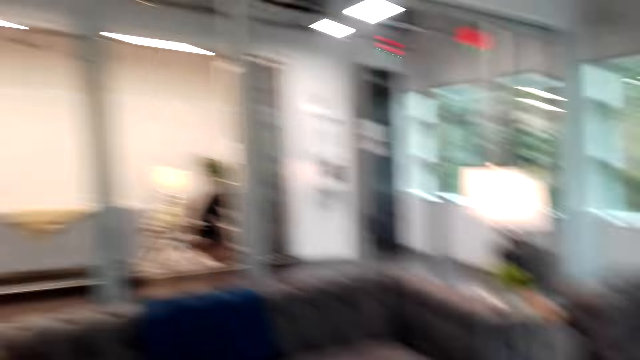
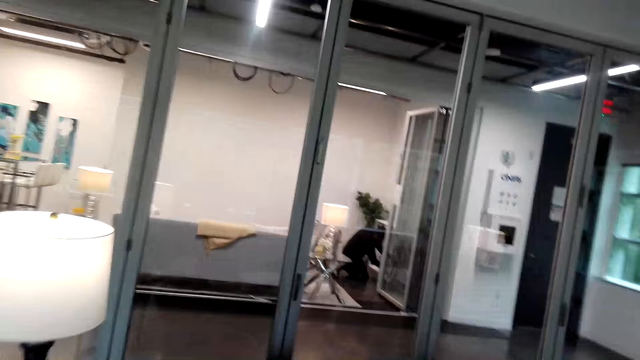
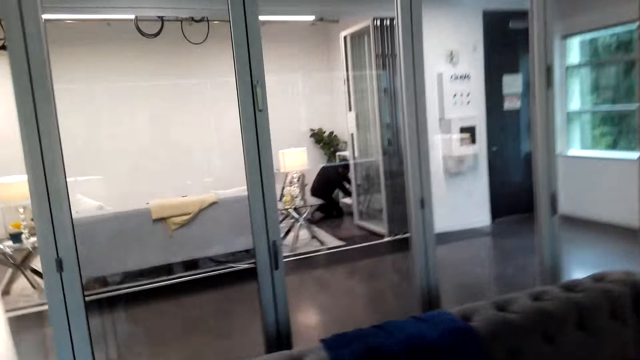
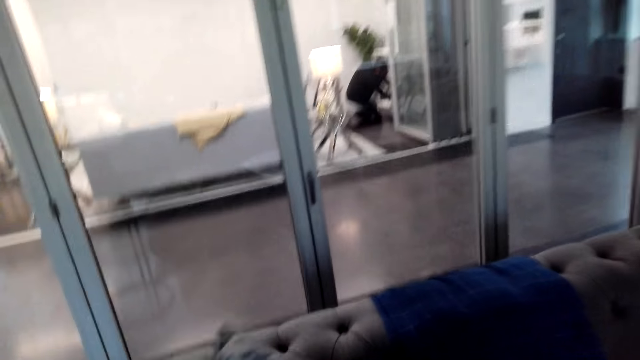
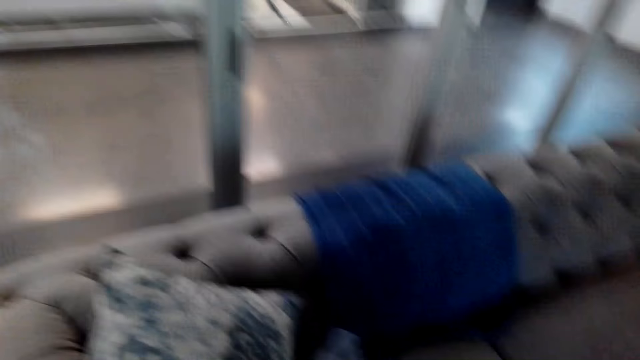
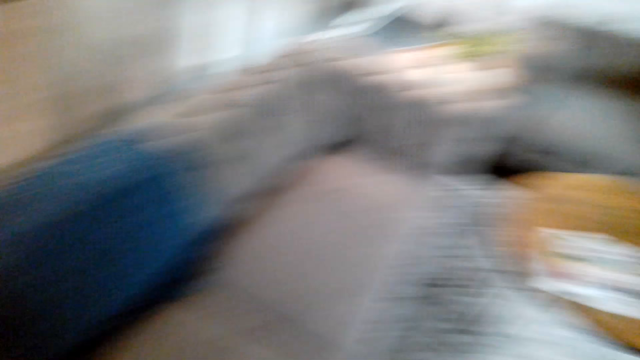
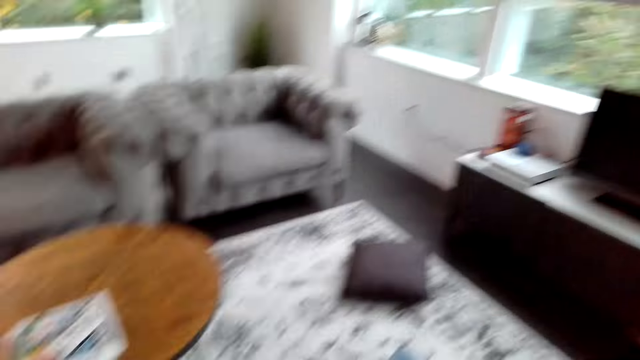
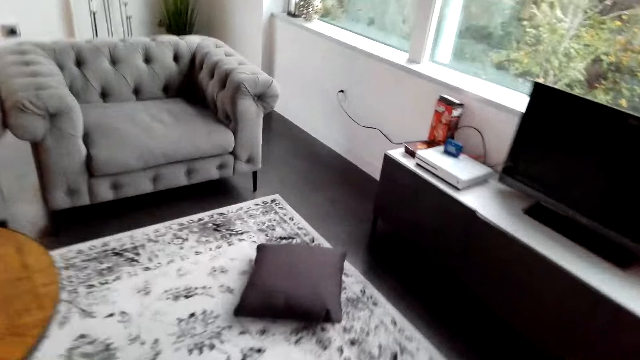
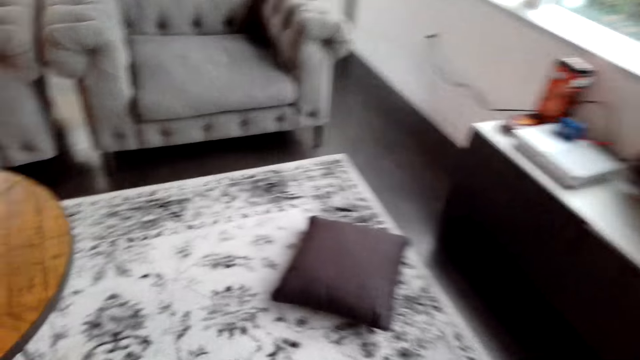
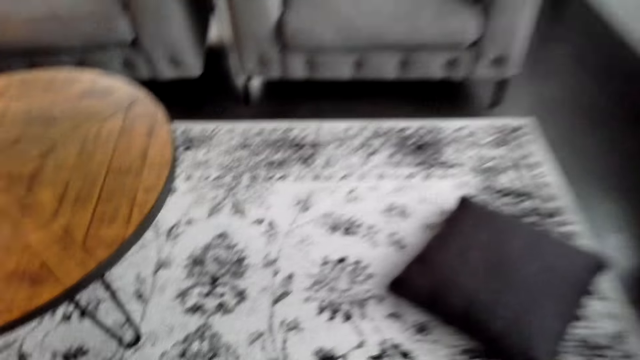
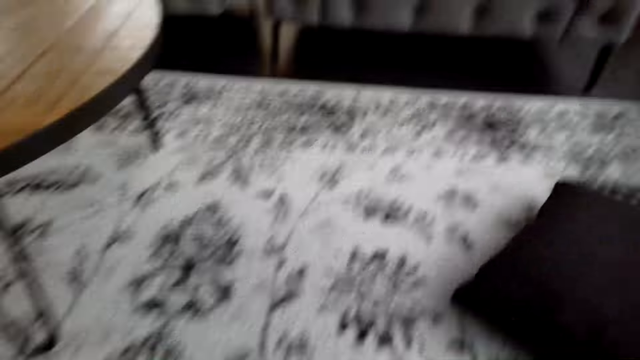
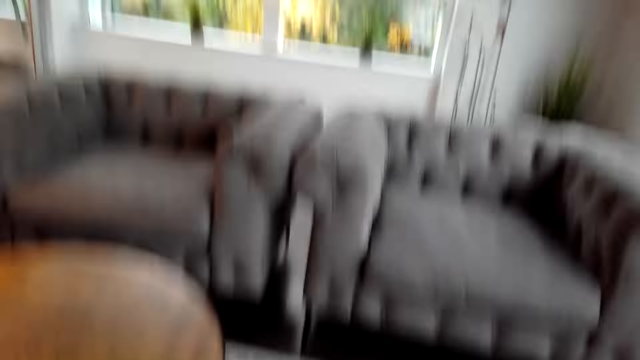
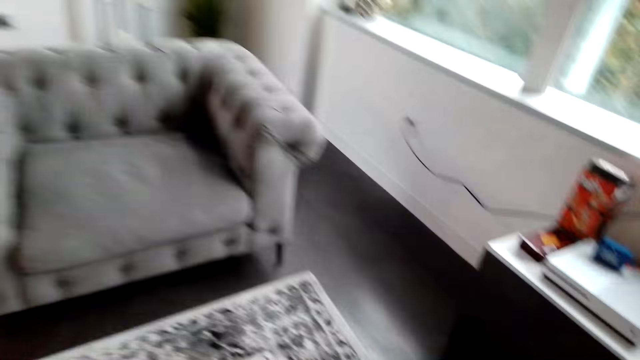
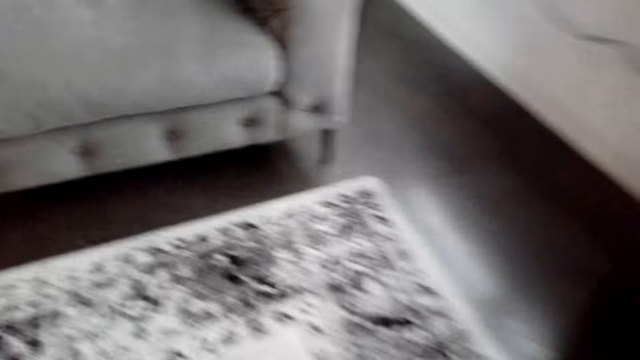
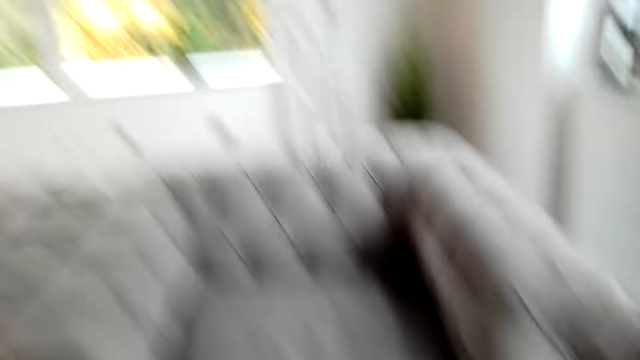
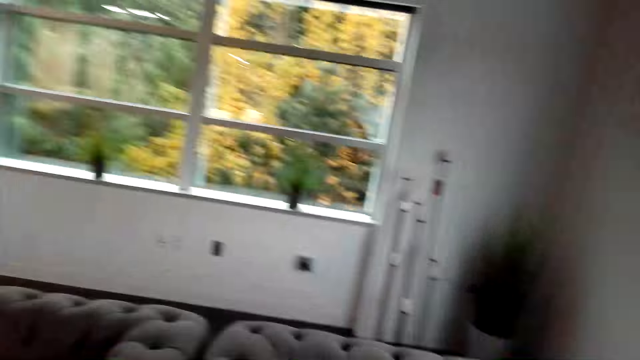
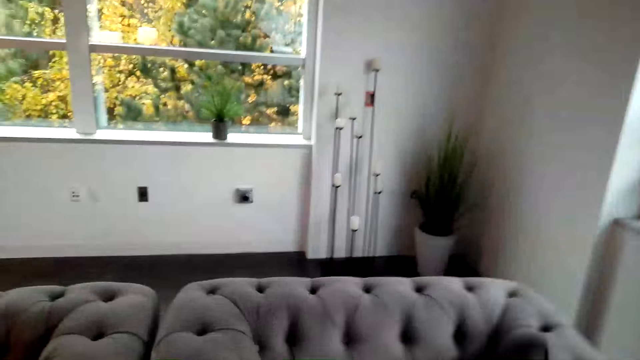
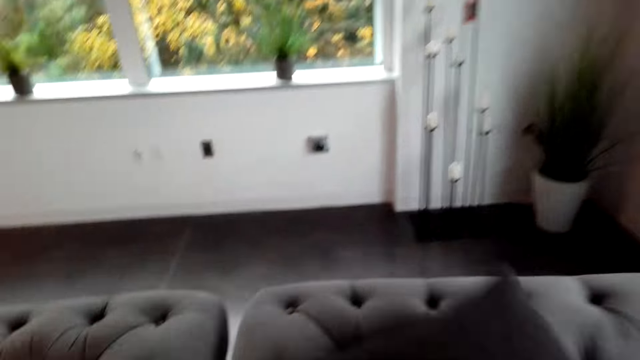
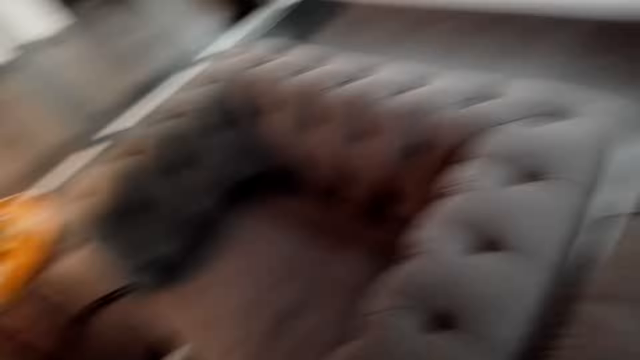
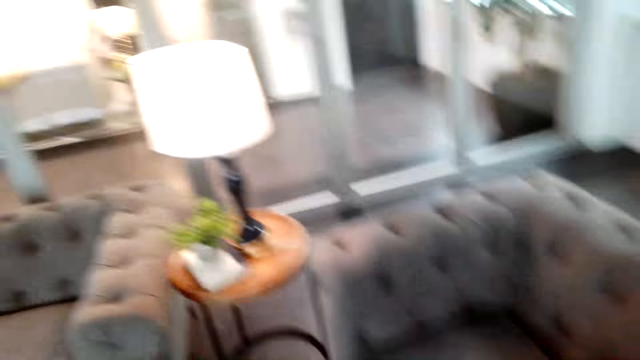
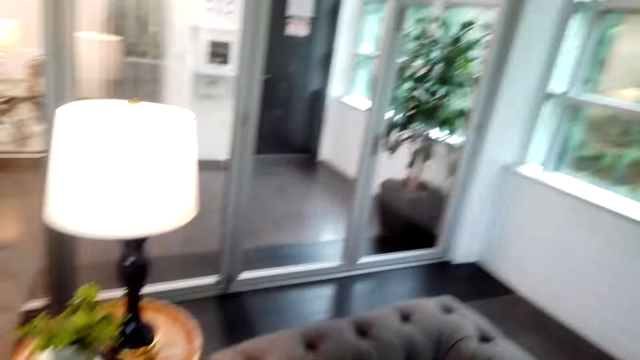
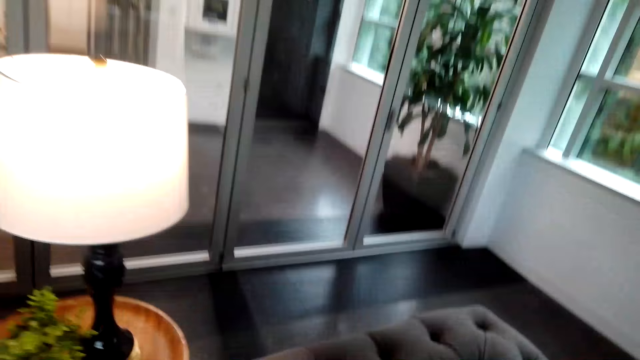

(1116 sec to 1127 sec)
The camera wearer picks up a pillow. They walk around the room.

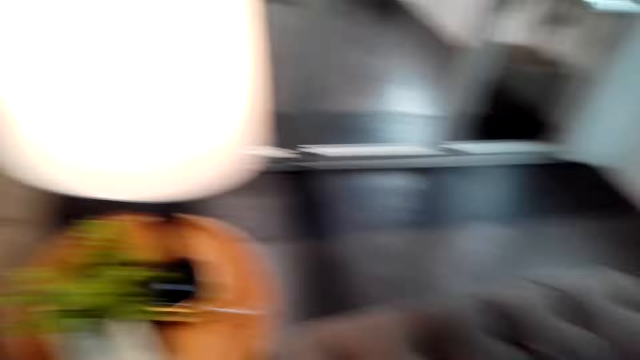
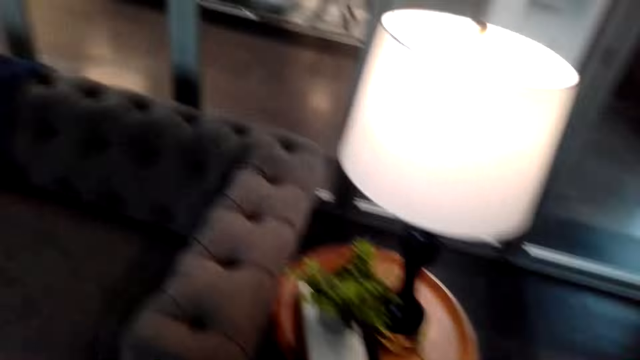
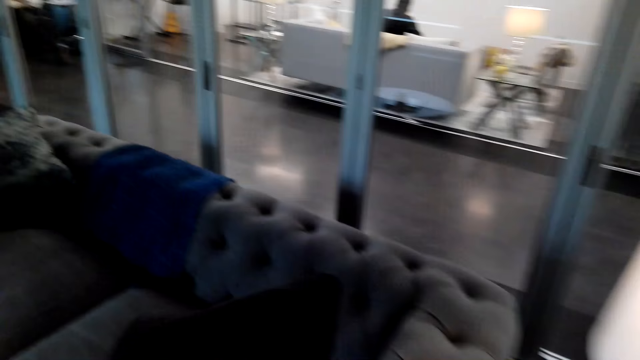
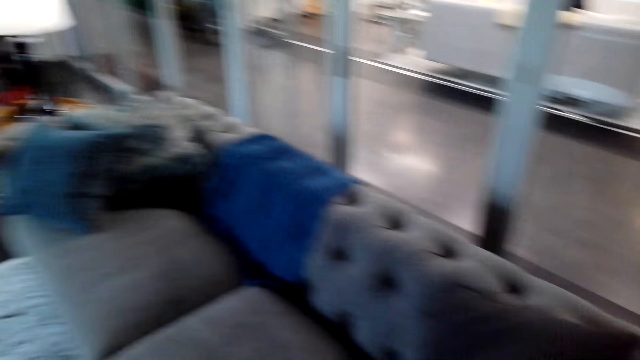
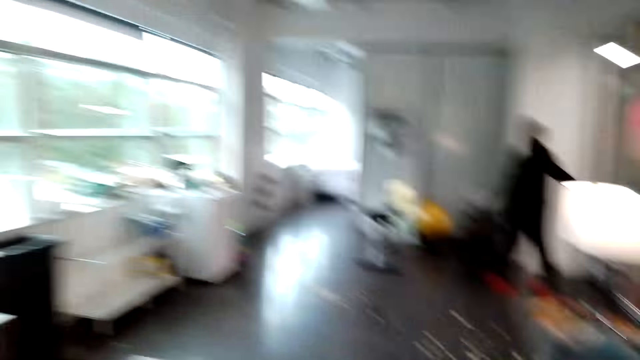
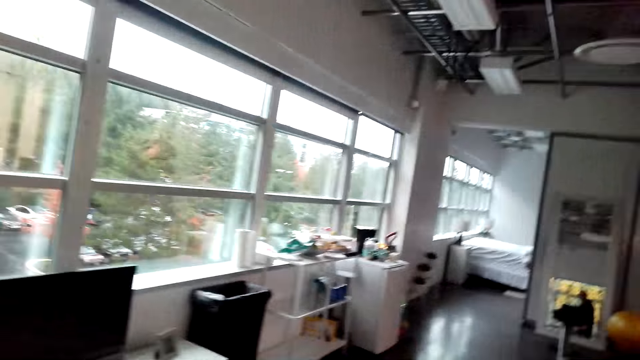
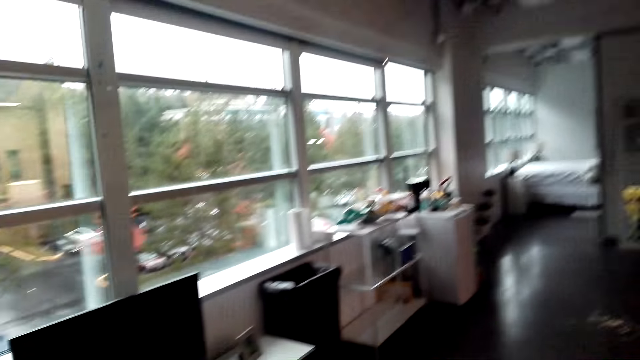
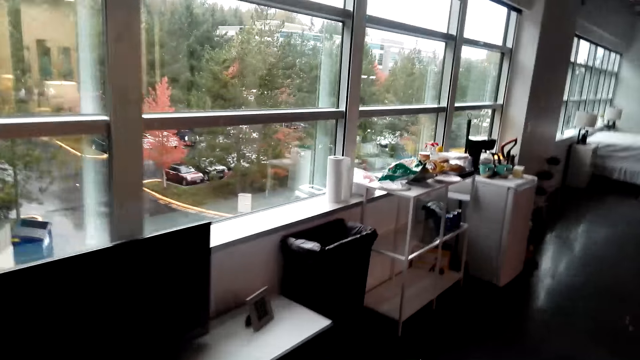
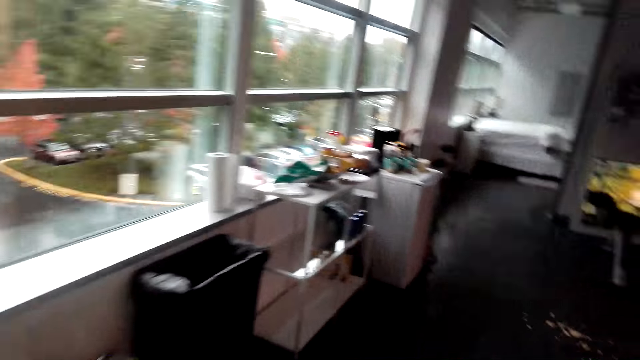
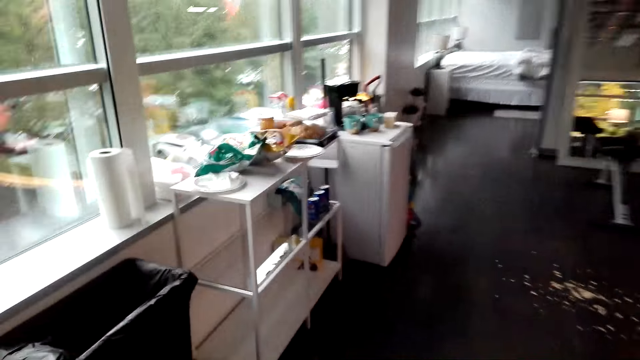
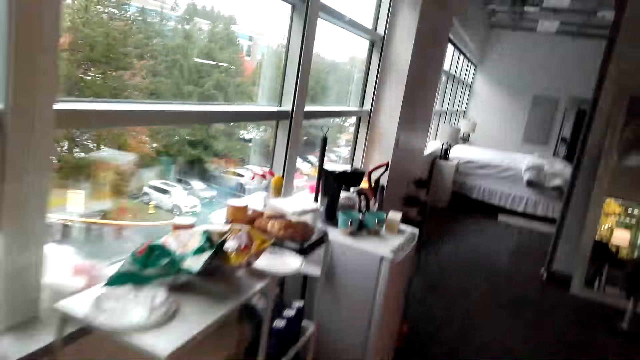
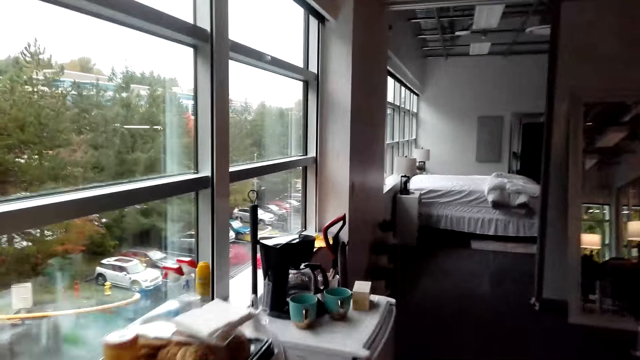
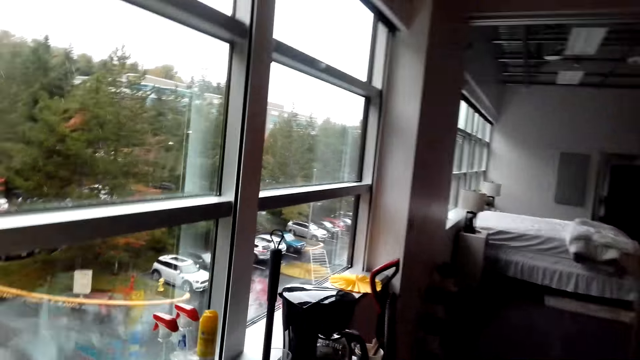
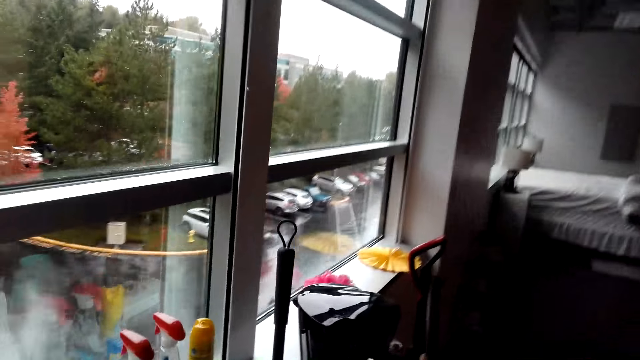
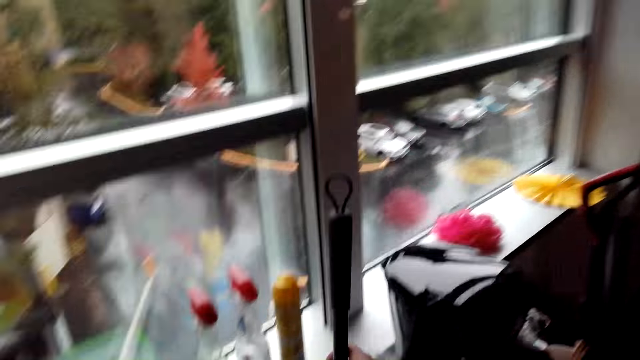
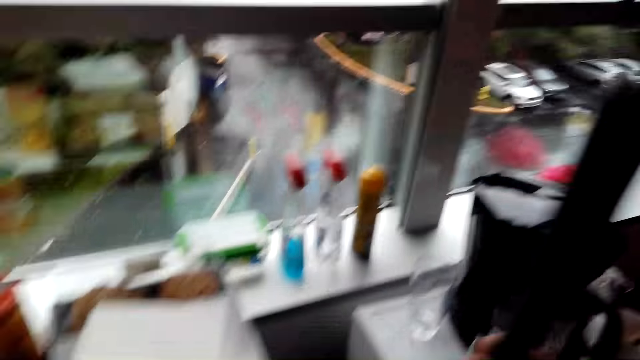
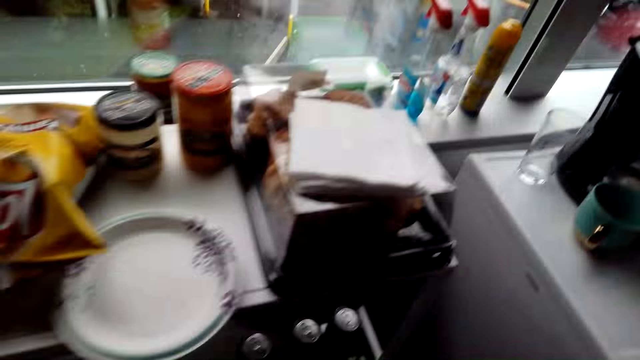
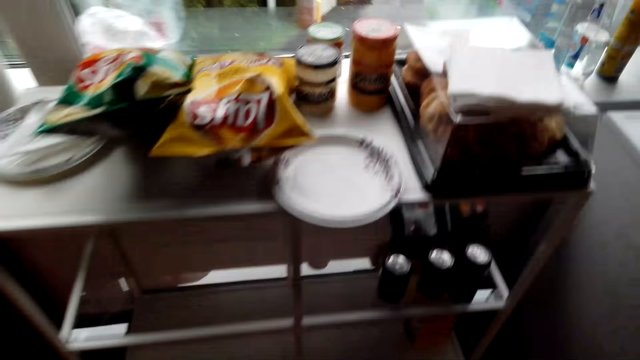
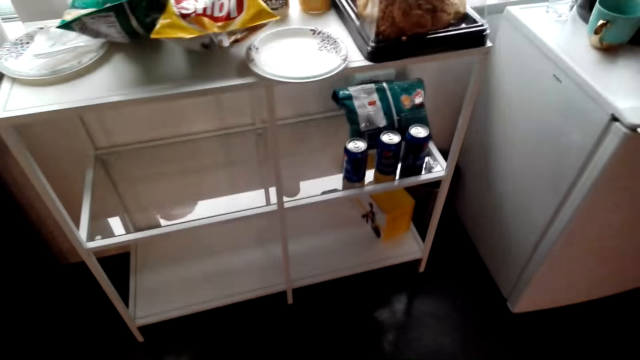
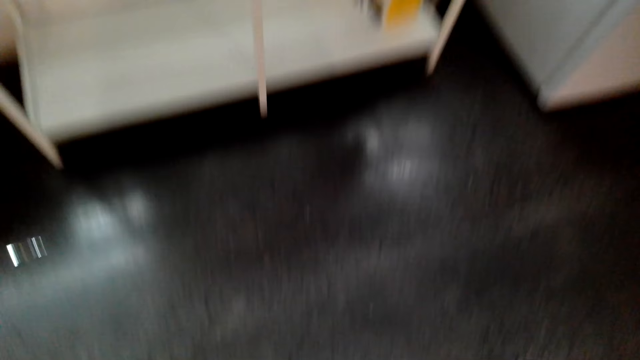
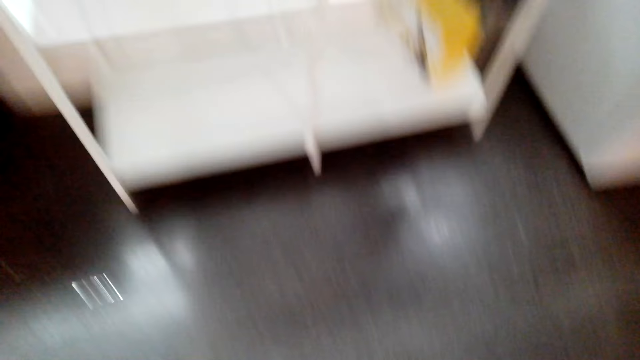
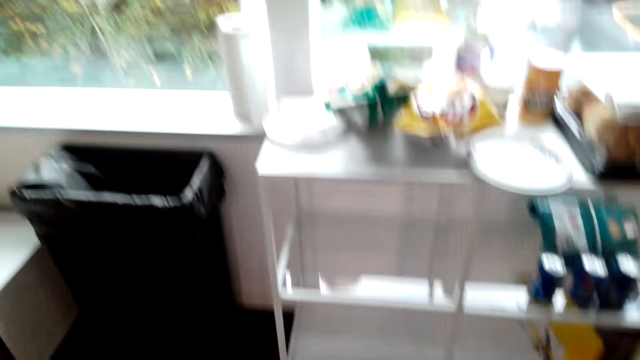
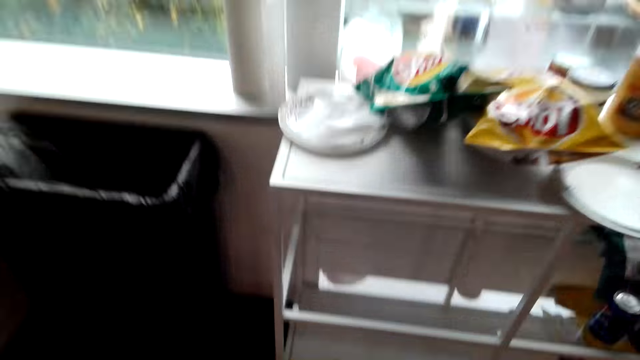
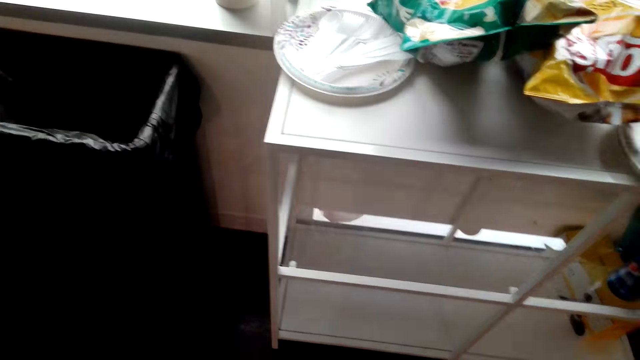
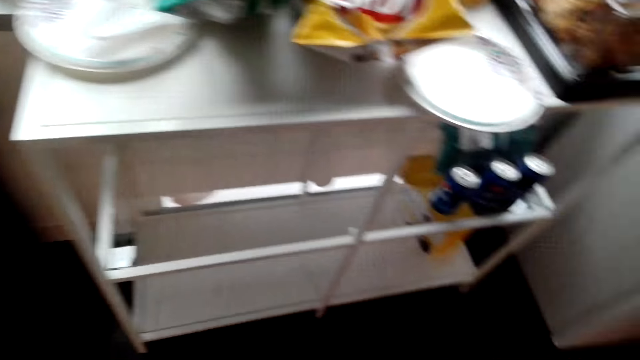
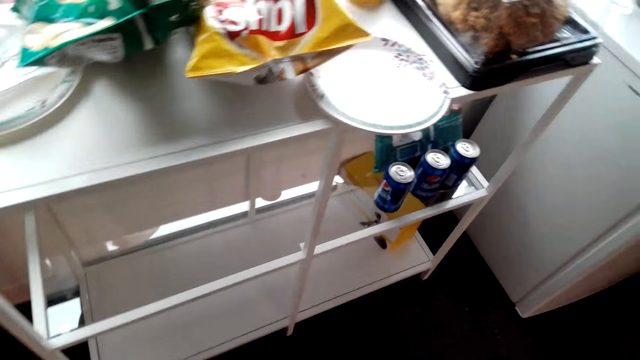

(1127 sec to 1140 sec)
The camera wearer puts the pillow on the sofa. A man walks around the room. The camera wearer walks around the room.
